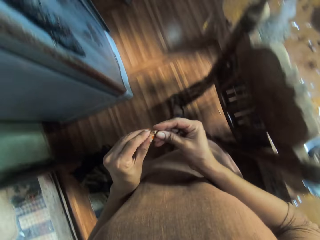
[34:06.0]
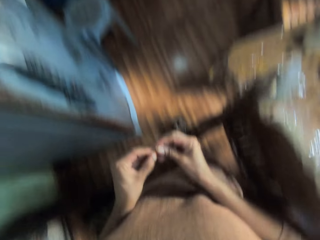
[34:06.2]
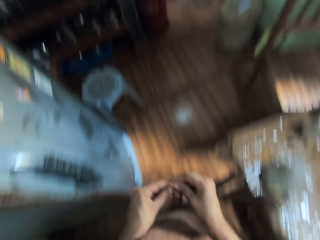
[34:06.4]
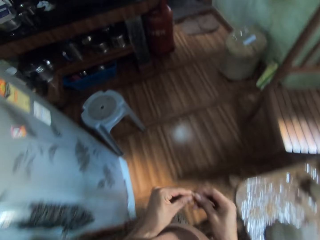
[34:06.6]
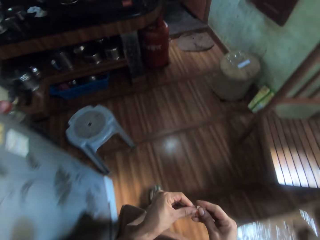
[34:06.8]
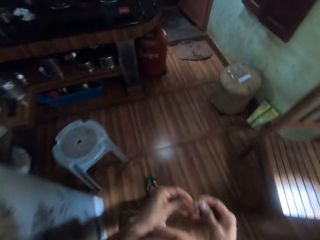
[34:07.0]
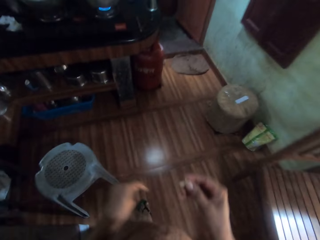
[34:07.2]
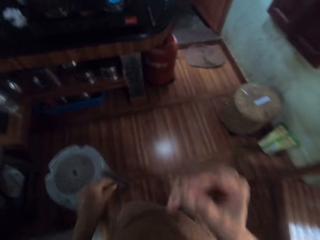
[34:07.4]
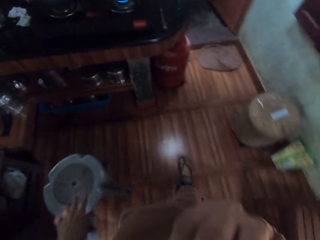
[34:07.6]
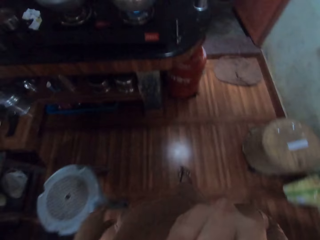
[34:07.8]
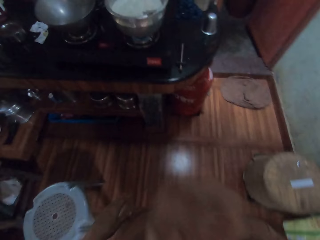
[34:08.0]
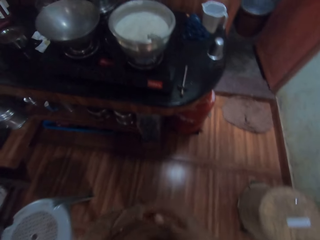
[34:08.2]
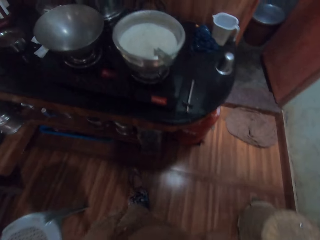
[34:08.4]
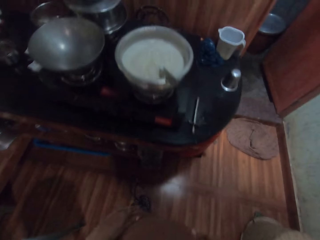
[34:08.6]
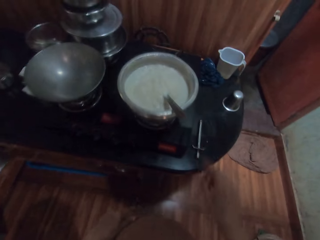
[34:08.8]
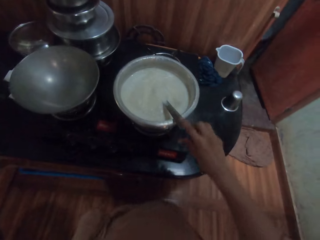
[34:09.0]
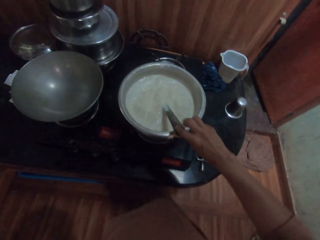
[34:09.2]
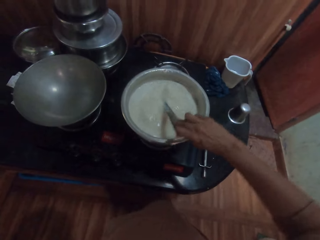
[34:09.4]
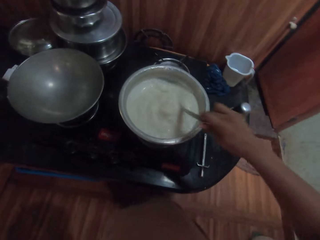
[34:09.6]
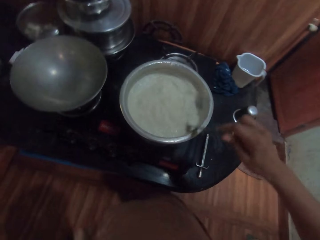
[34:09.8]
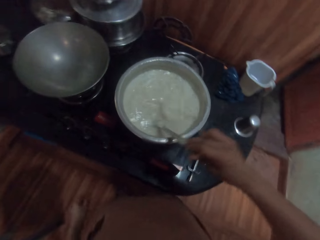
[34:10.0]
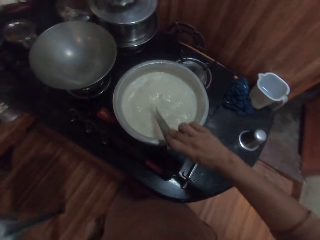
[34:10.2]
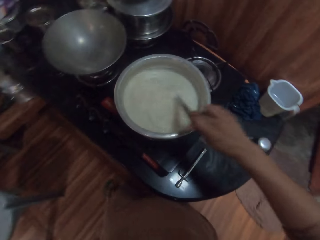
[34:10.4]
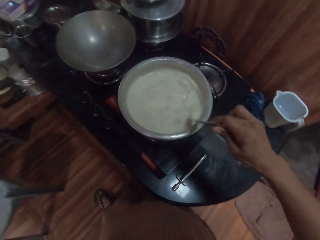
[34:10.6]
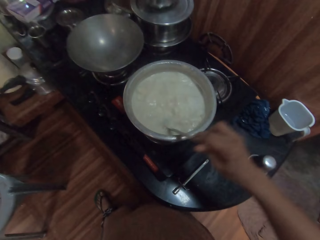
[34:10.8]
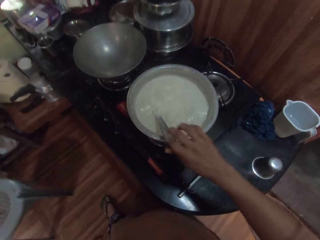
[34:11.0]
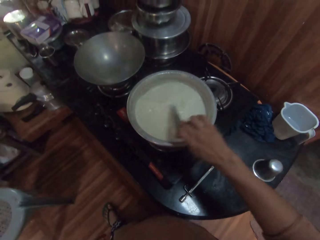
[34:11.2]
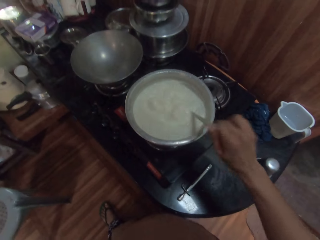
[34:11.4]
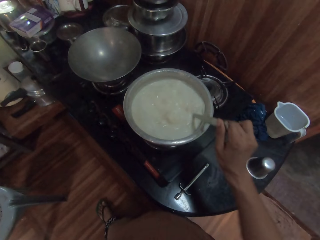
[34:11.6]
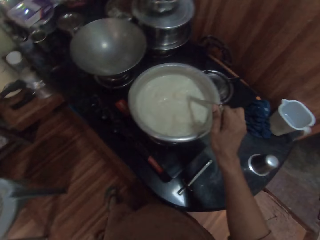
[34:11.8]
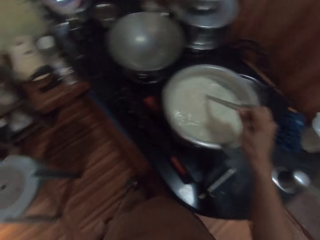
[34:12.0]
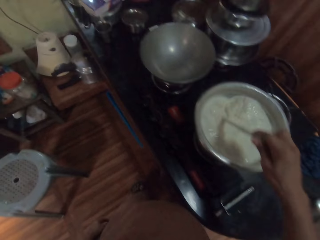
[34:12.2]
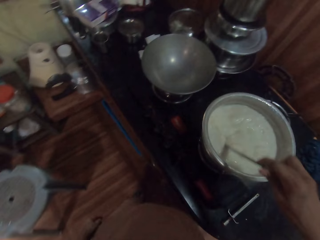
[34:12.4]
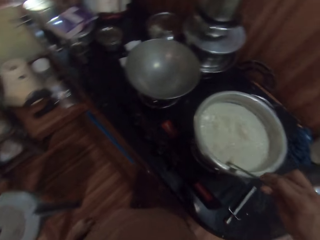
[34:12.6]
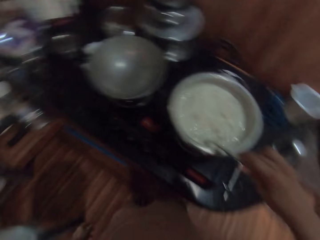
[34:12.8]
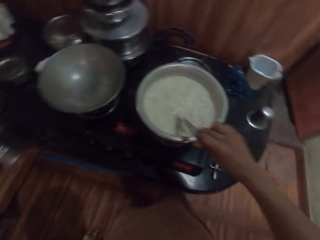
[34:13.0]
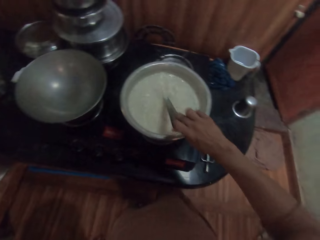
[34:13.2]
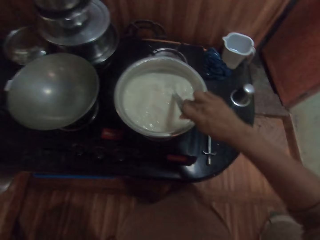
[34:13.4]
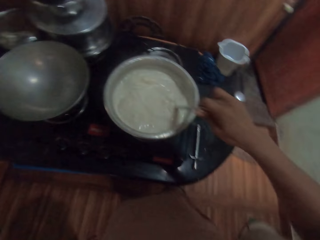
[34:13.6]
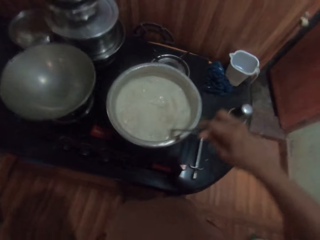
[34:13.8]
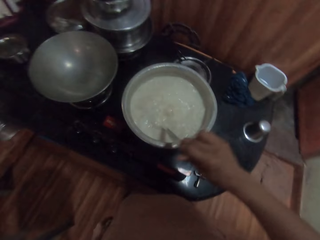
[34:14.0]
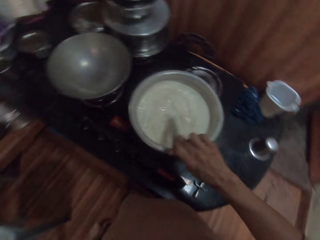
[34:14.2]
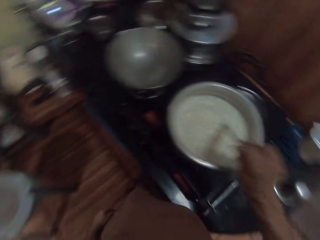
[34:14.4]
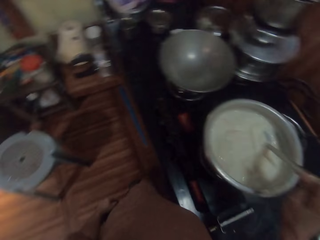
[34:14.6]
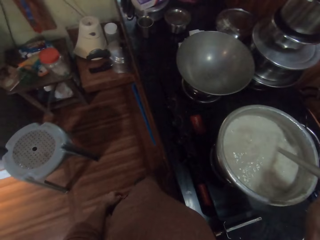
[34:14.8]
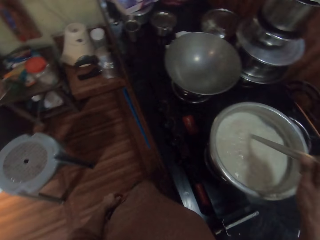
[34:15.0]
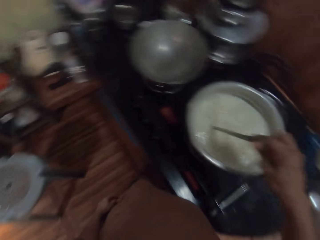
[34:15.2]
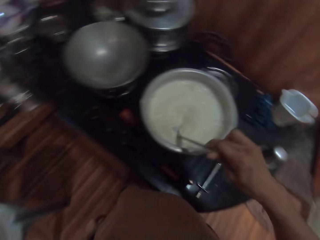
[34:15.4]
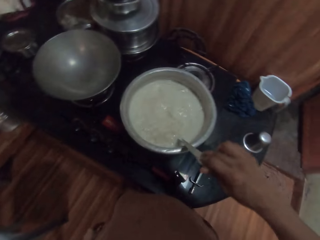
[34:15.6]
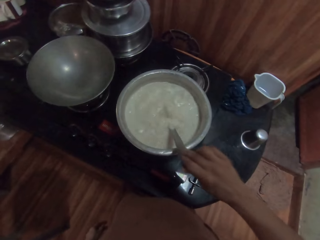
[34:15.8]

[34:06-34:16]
The camera wearer walks to the kitchen from the dining table. She eats the nut with her right hand. She holds the spoon with her right hand. She stirs the boiling tea from the pot with the spoon in her right hand.

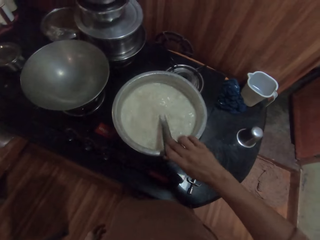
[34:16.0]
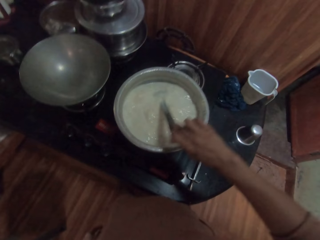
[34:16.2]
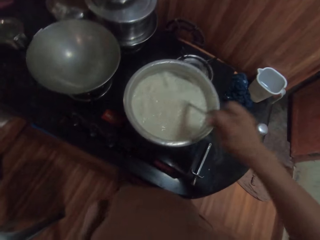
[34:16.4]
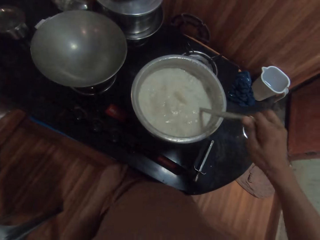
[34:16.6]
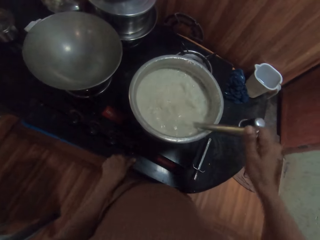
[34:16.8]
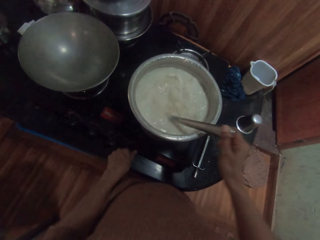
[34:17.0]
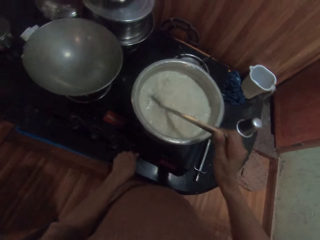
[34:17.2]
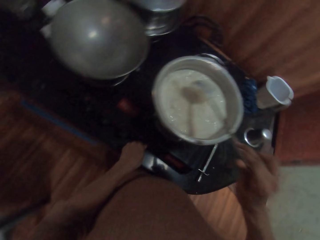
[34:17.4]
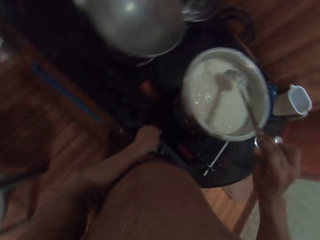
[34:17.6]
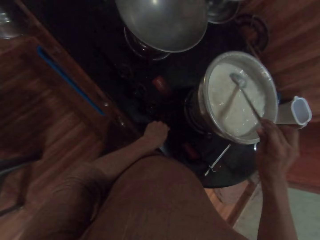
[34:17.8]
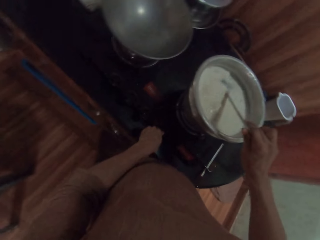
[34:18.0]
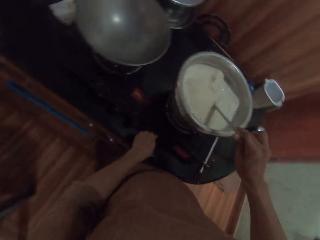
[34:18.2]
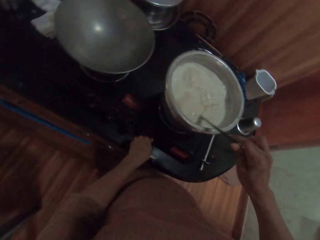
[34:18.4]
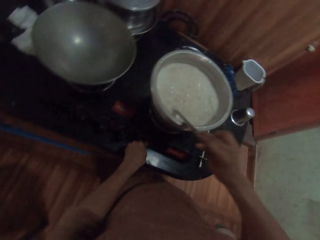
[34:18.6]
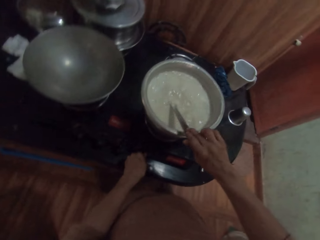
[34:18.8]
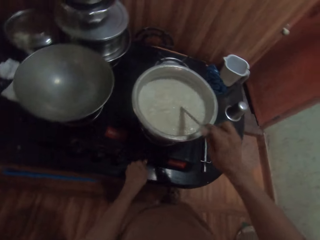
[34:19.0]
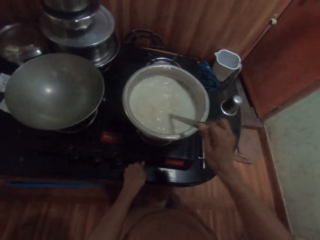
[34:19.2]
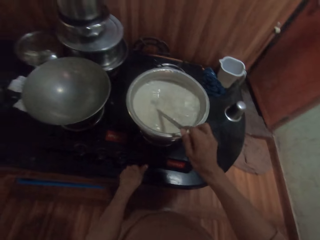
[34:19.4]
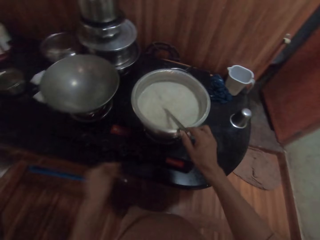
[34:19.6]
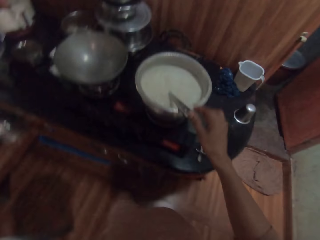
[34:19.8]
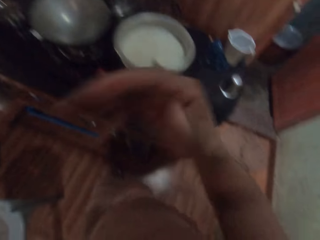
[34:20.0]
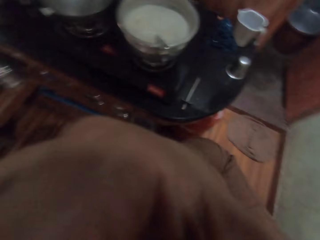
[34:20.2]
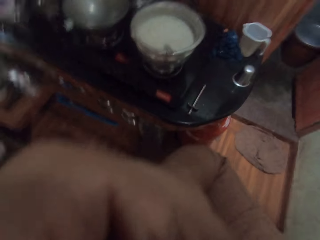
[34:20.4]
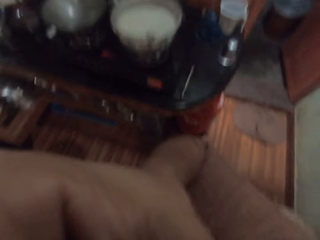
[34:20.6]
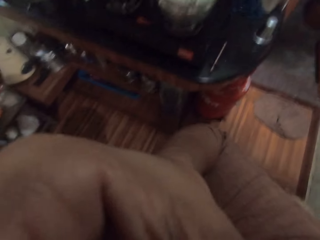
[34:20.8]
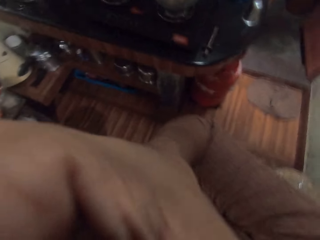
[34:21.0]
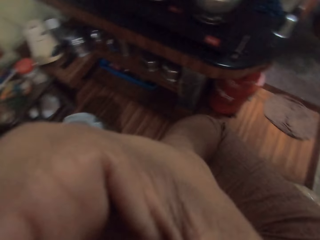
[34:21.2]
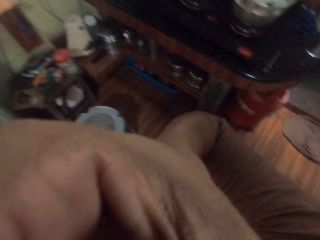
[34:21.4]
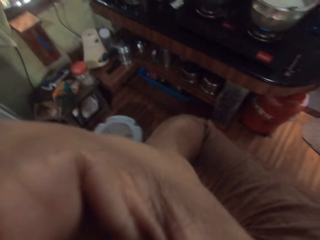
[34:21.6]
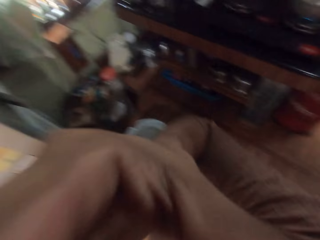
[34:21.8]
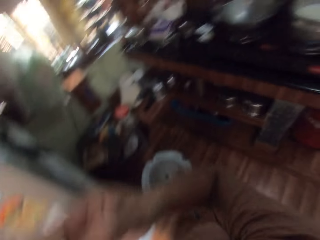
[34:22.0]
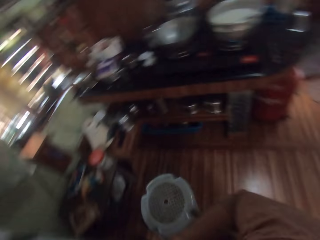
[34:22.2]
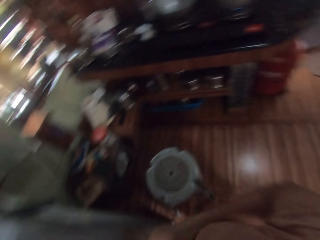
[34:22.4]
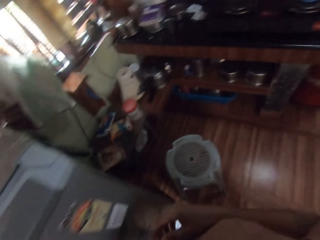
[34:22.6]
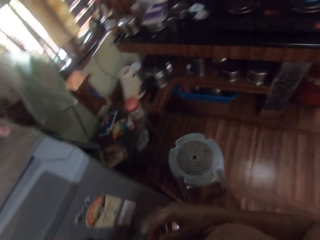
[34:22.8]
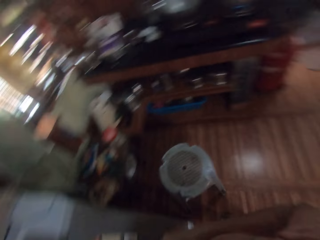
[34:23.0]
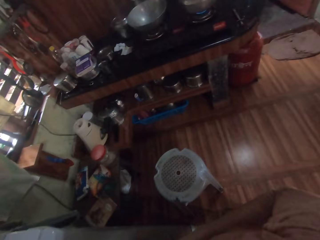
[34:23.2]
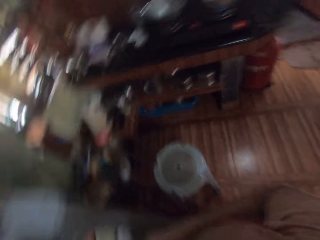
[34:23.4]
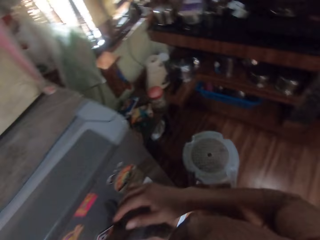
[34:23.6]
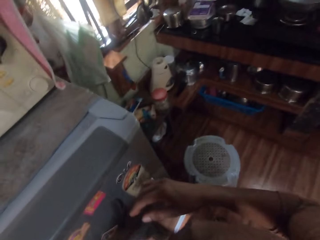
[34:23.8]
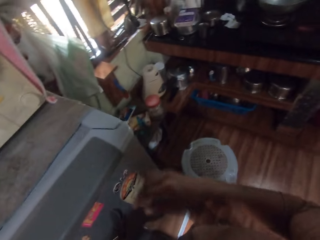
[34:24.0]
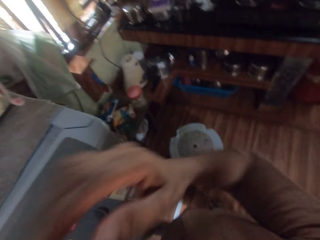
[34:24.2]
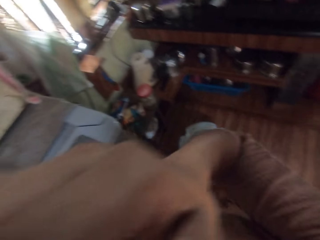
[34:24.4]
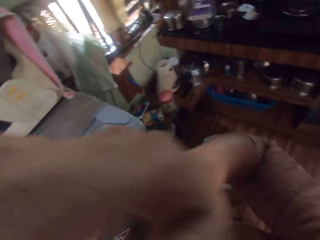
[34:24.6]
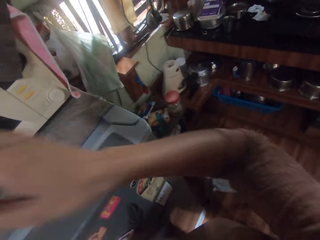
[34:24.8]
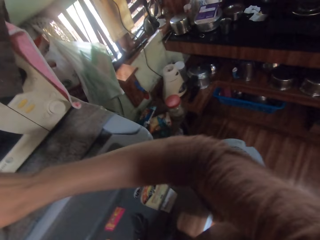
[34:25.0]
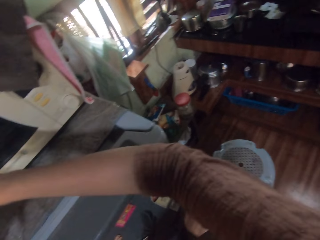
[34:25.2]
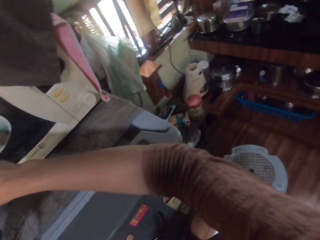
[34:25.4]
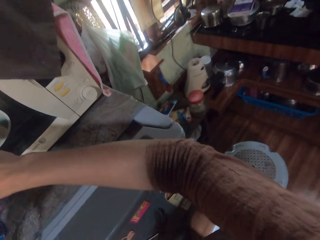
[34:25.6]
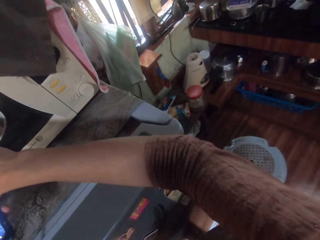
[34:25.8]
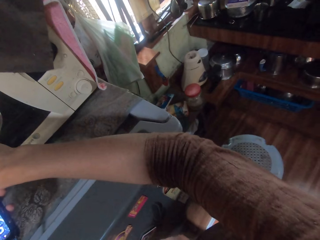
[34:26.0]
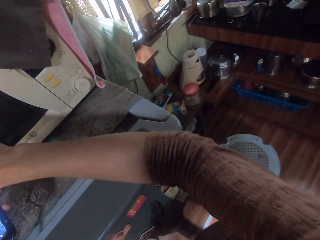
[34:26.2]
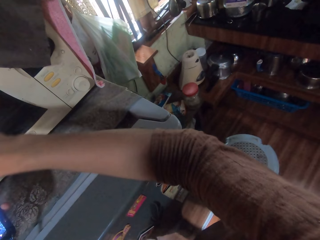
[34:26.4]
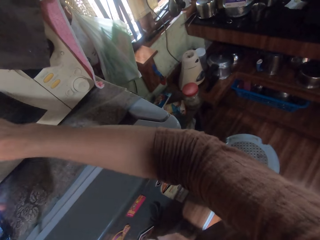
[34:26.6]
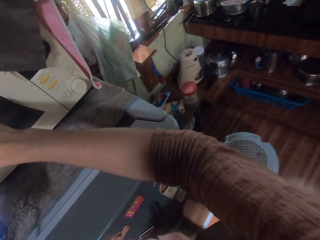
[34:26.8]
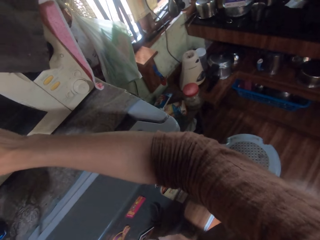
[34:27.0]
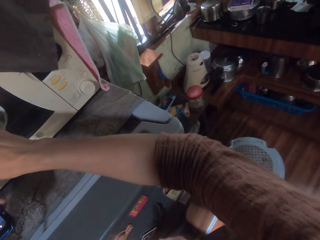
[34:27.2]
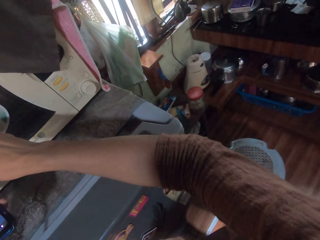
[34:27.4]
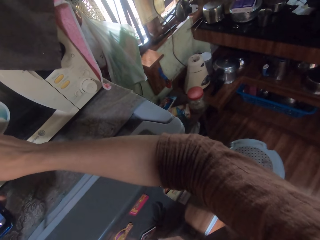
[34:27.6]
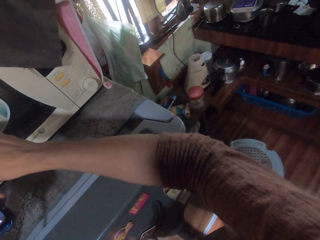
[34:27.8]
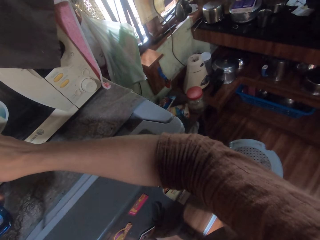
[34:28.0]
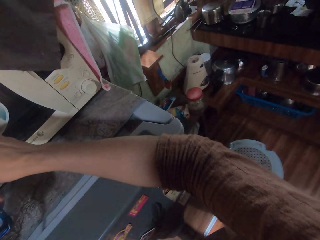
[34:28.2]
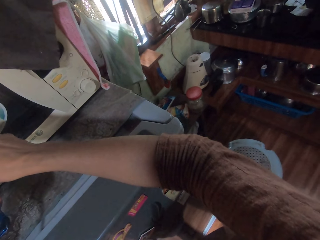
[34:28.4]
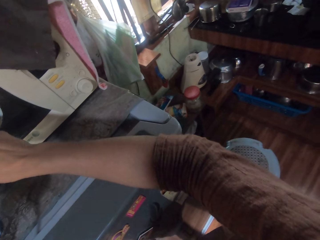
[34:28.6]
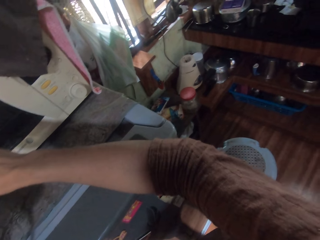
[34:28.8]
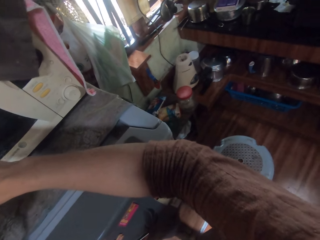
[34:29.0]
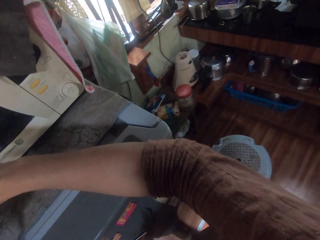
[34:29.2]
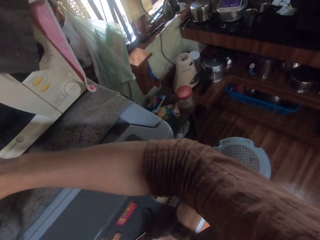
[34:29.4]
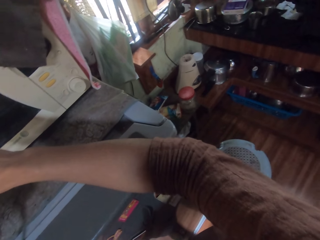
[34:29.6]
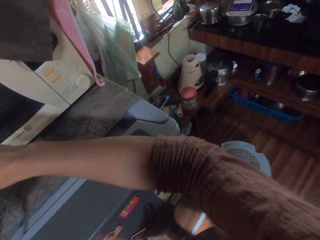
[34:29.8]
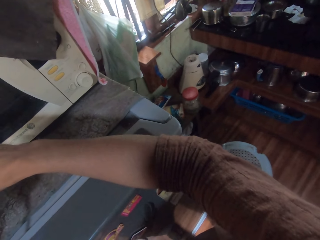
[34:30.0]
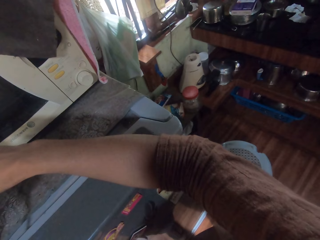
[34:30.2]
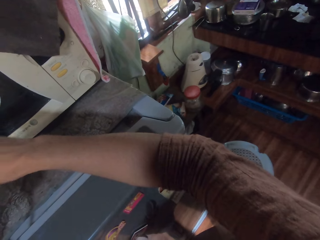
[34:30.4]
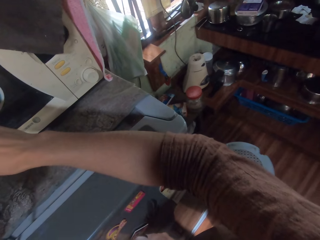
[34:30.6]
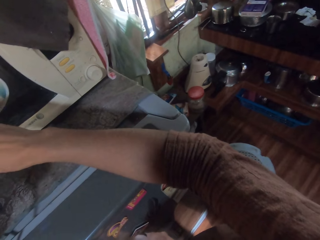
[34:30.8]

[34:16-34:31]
The camera wearer controls the gas stove. She touches her face with her right hand. She looks around the kitchen. She operates a phone with both hands.
